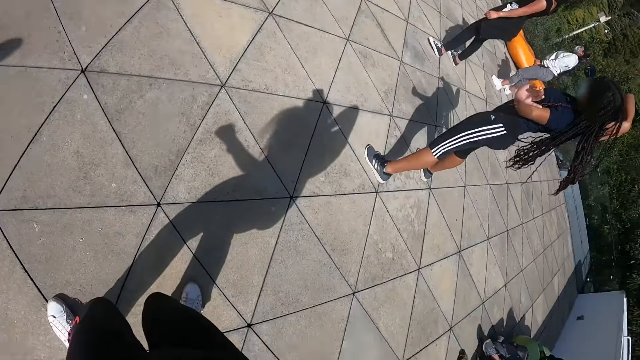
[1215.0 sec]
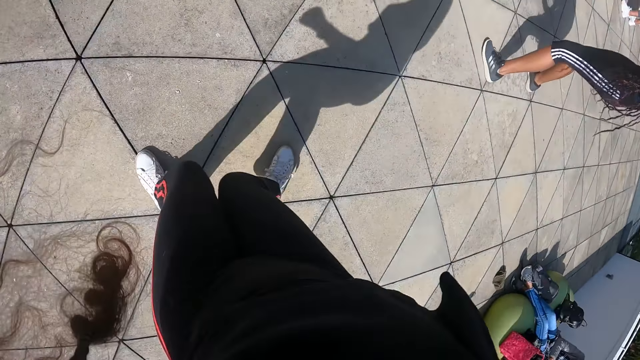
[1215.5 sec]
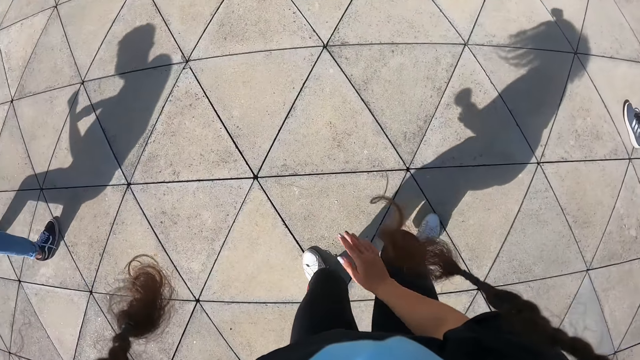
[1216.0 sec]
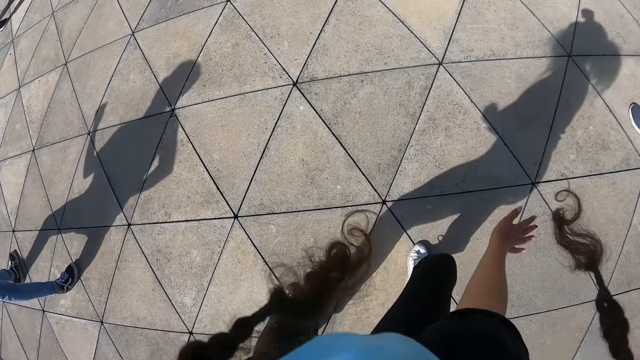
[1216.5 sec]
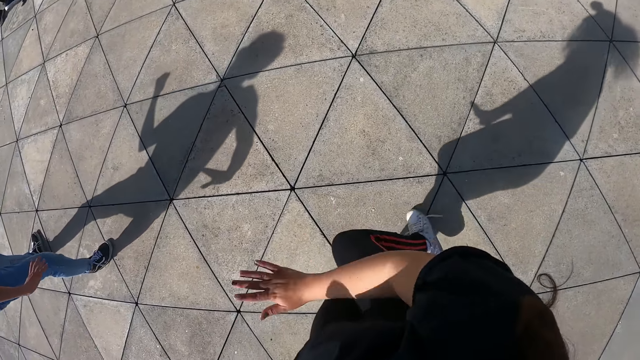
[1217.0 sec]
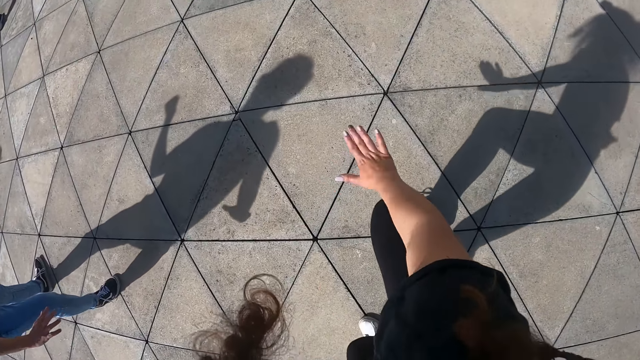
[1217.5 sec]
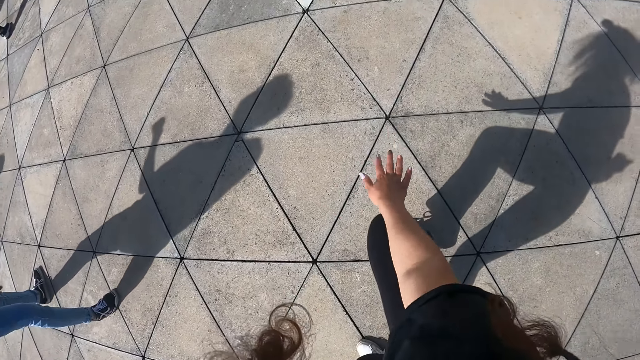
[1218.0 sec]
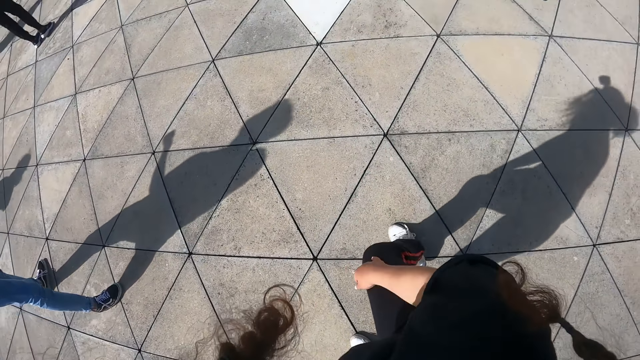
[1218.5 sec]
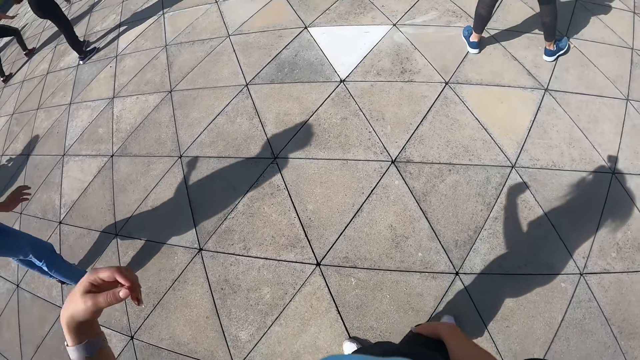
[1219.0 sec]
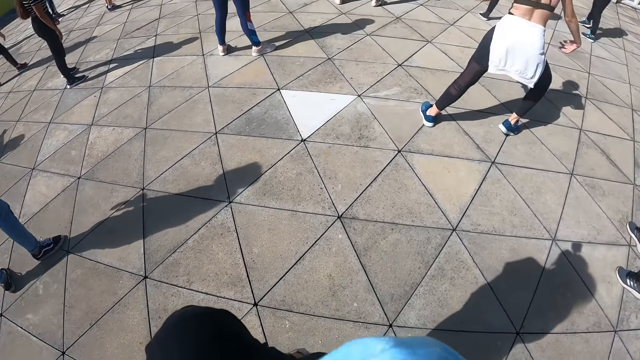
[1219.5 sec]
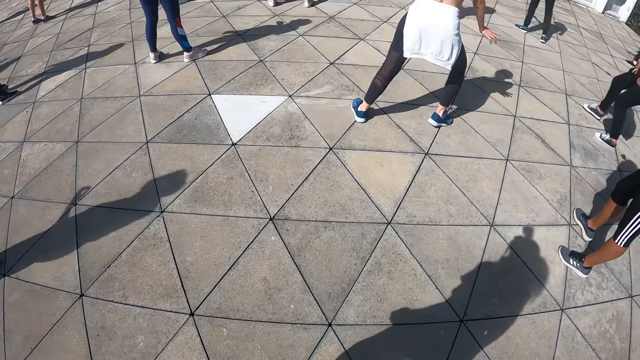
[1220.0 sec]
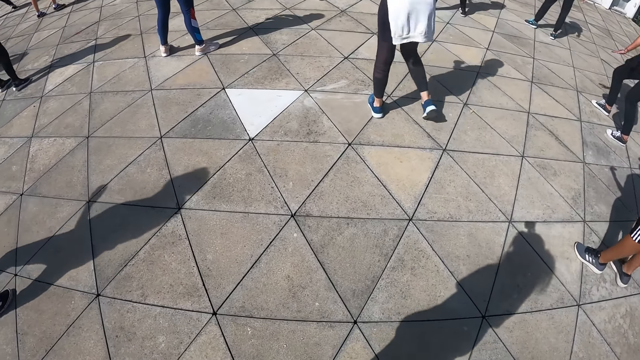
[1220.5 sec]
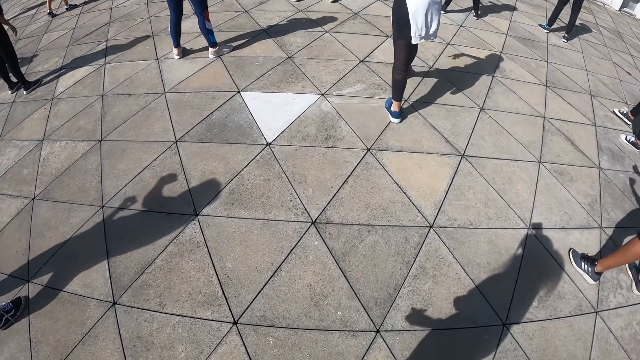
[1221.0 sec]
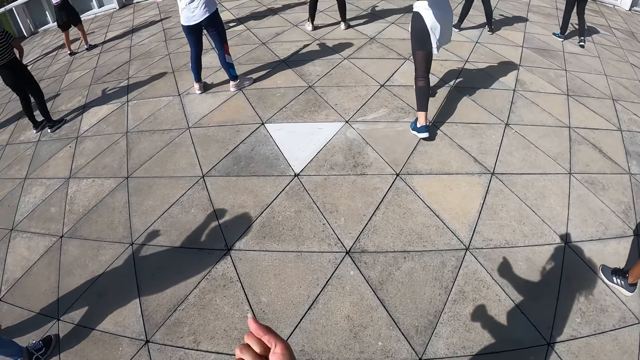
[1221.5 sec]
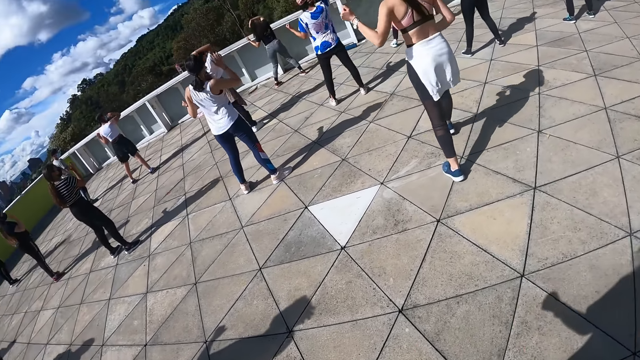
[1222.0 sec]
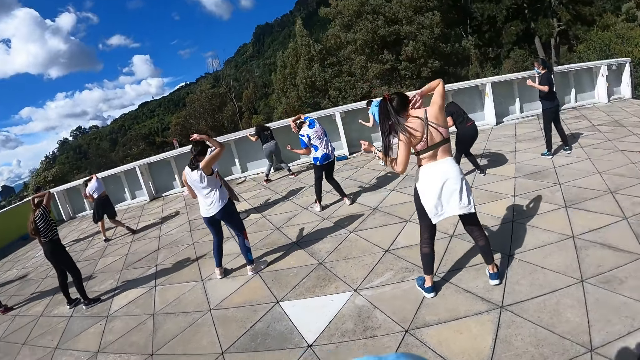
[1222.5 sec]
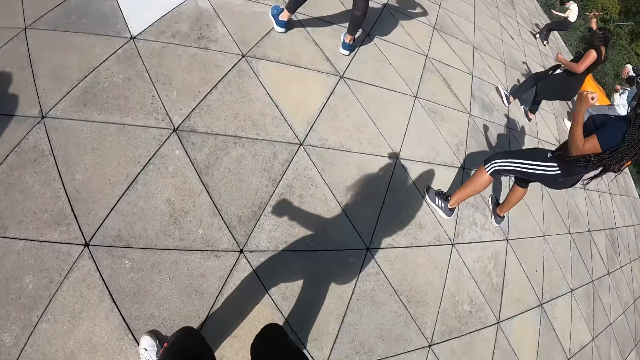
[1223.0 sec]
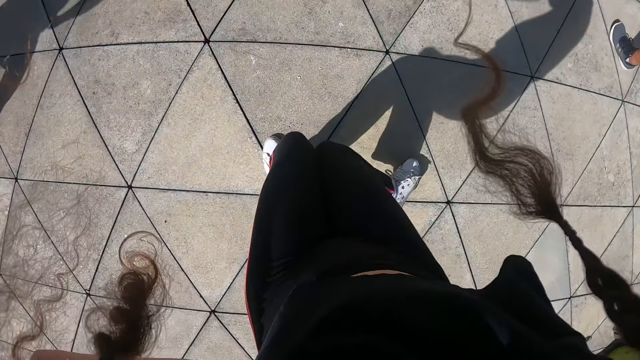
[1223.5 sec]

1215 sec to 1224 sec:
The camera wearer moves her right hand. She moves her right leg. She exercises on the spot in the workout area. She exercises on the spot in the workout area again.

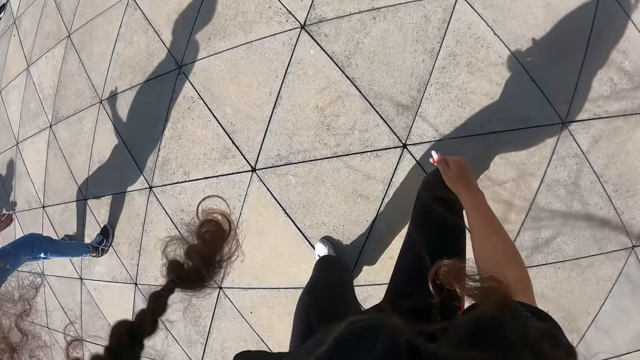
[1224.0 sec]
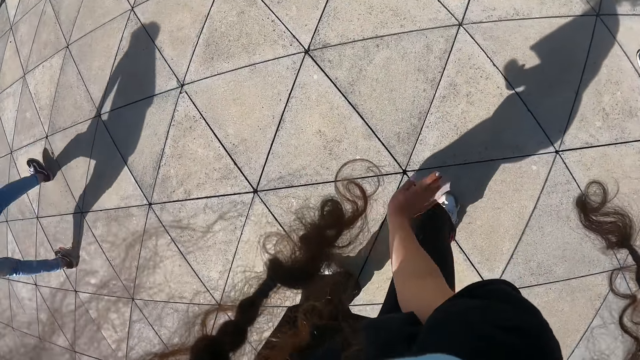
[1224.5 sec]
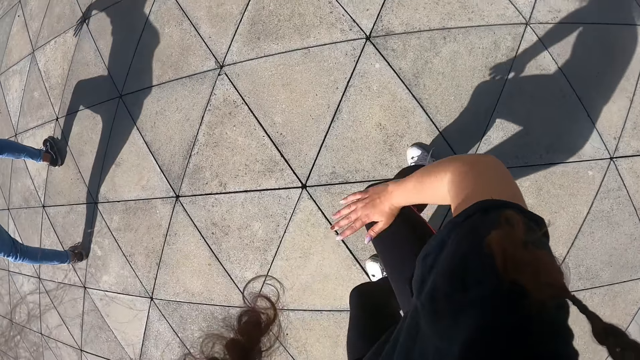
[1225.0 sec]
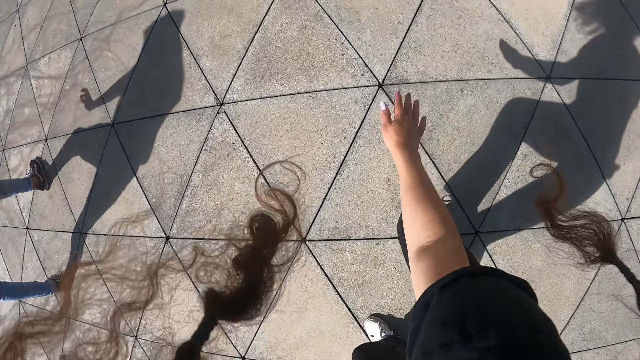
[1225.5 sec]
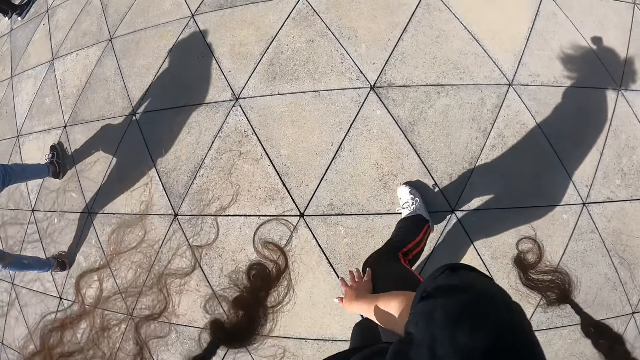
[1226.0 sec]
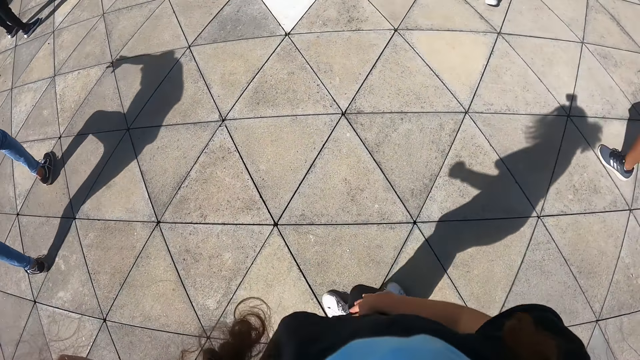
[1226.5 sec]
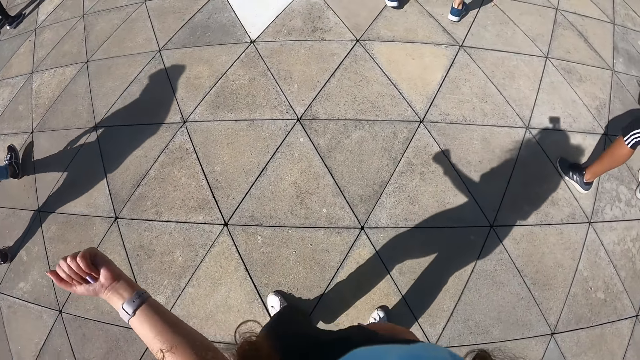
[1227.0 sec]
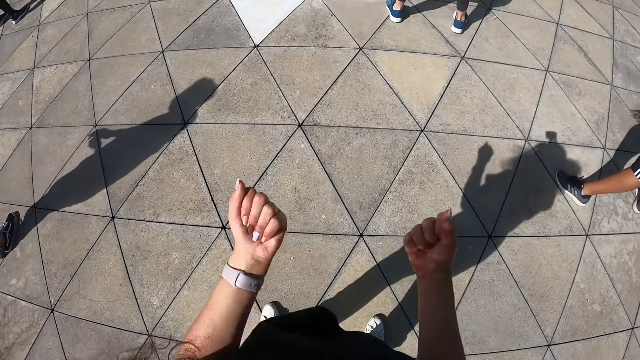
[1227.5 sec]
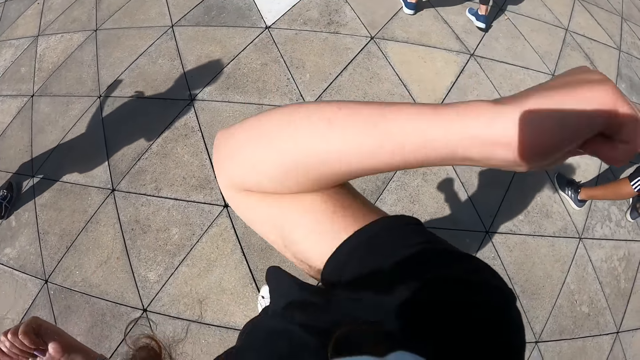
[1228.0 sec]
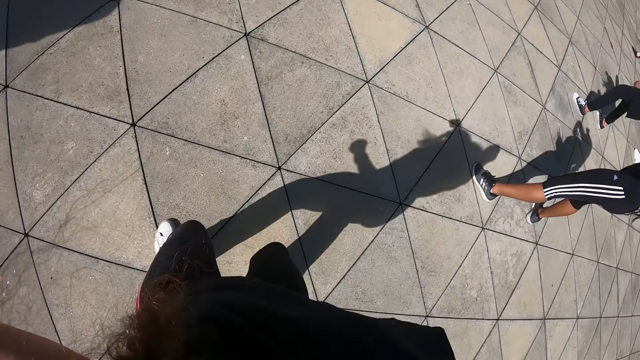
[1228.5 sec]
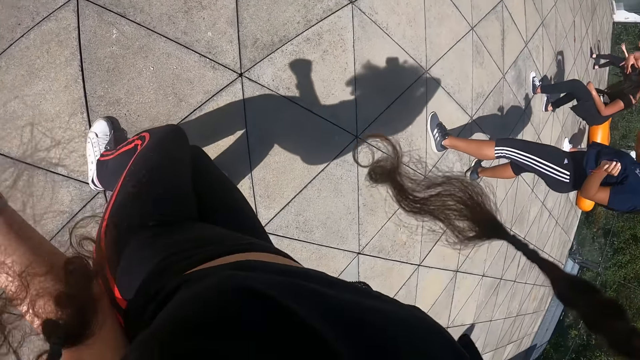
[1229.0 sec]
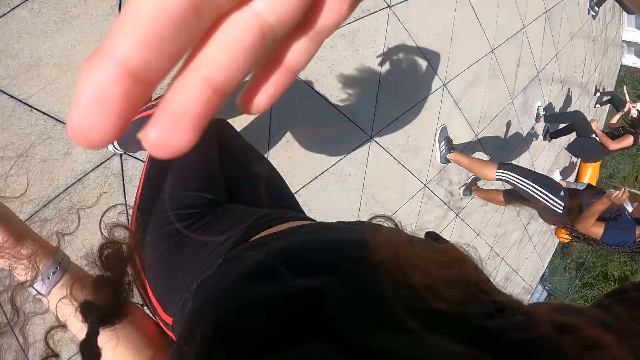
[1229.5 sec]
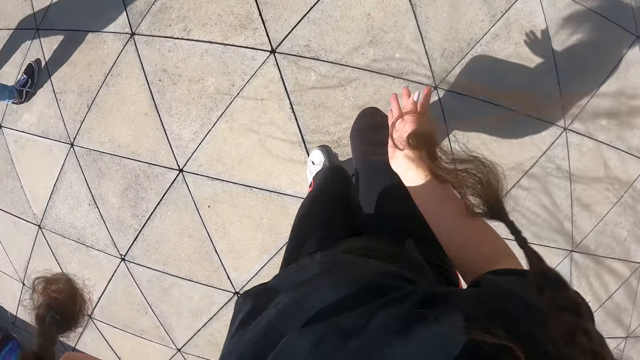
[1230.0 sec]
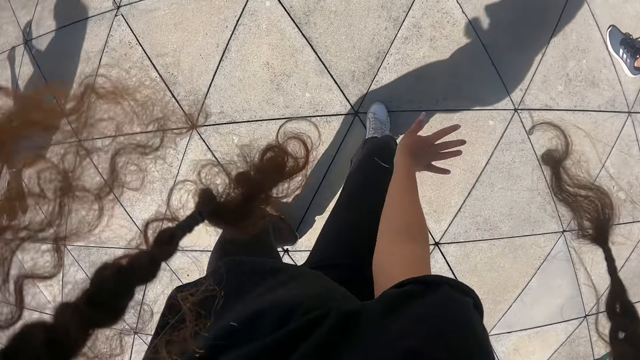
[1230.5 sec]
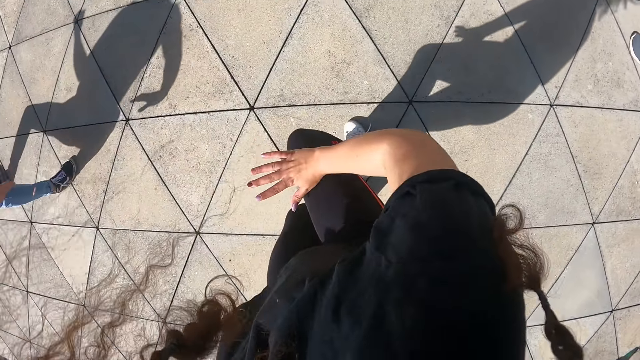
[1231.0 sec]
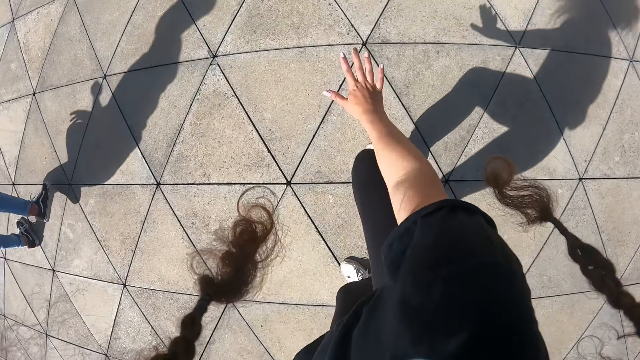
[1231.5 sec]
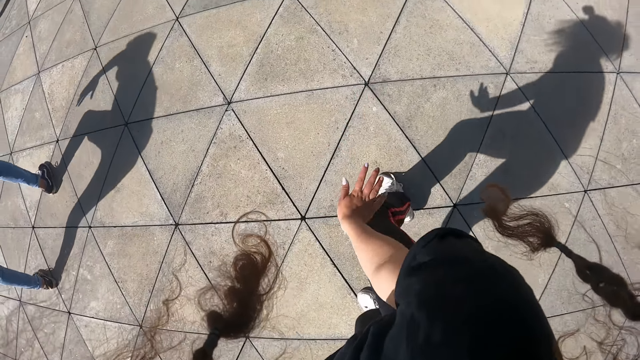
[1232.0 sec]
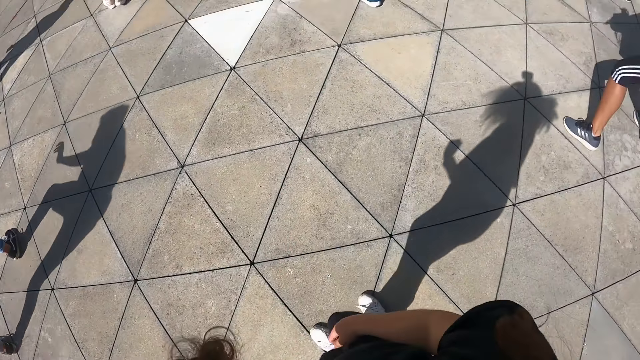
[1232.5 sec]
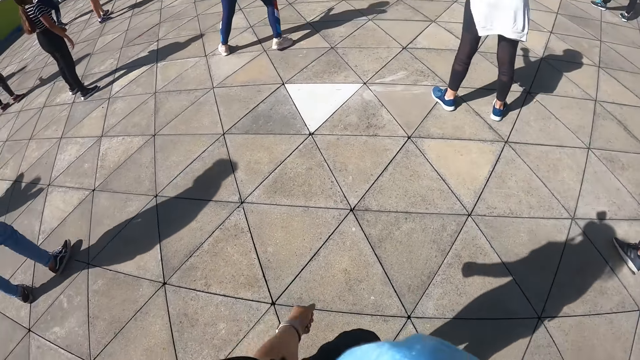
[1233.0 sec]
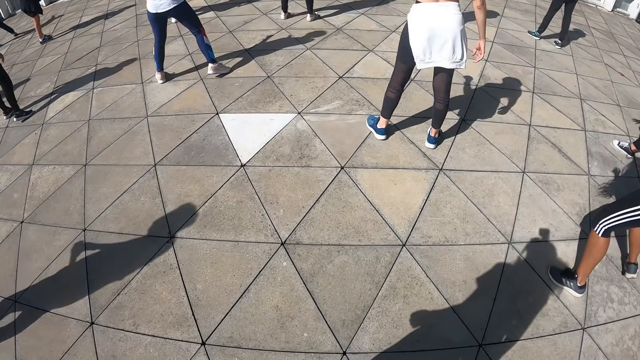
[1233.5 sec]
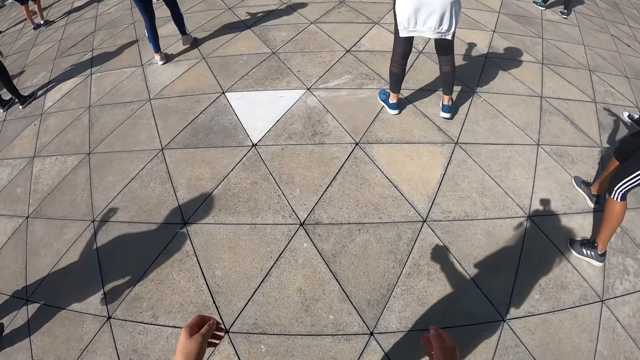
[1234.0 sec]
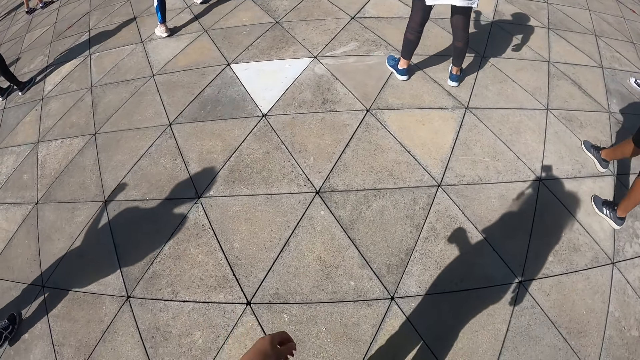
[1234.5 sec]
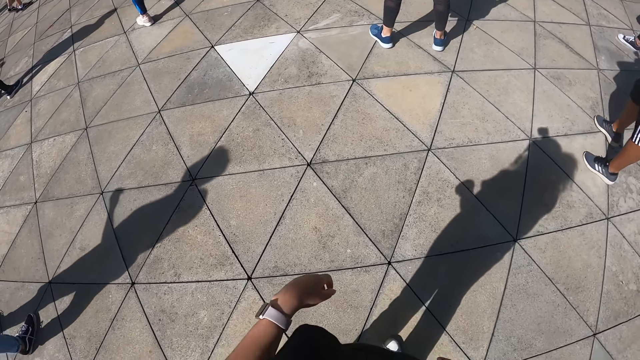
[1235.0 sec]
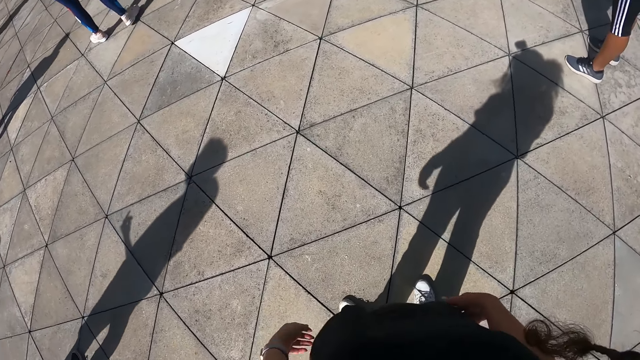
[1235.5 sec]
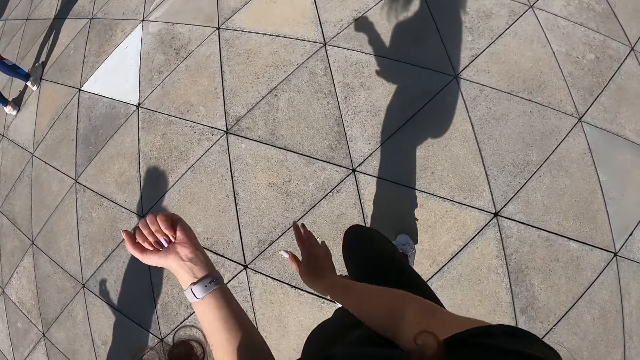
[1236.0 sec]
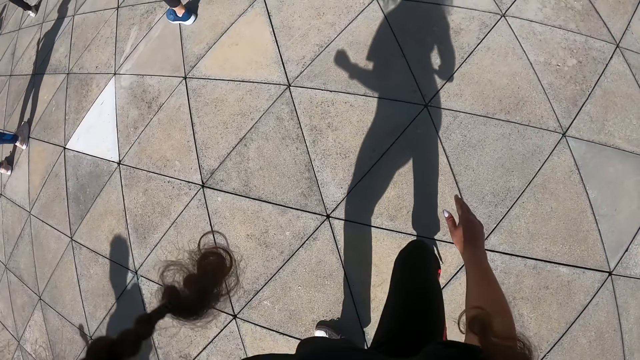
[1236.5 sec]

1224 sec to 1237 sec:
The camera wearer moves her right hand. She moves her right leg. She moves both hands. She moves her right hand in the workout area. She moves her right leg. She moves her right hand. She stands in the workout area.
